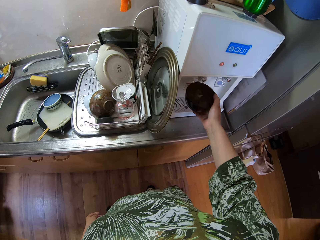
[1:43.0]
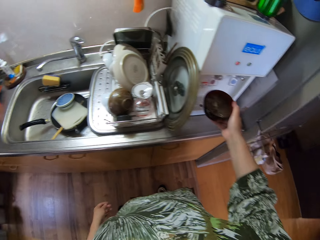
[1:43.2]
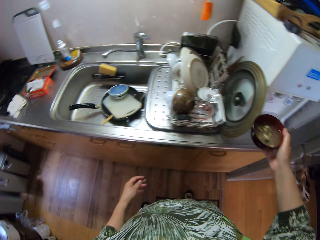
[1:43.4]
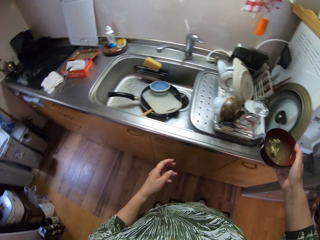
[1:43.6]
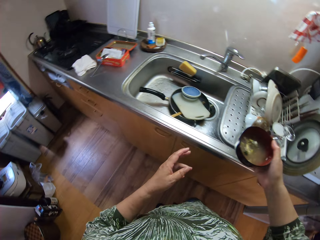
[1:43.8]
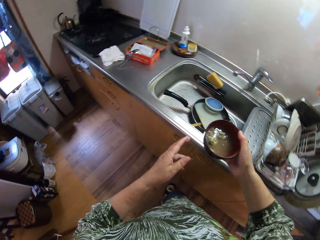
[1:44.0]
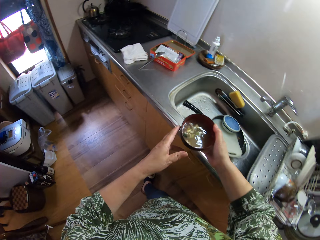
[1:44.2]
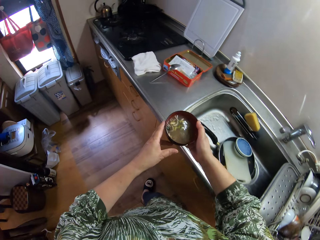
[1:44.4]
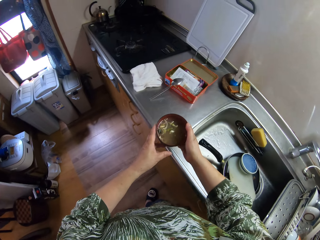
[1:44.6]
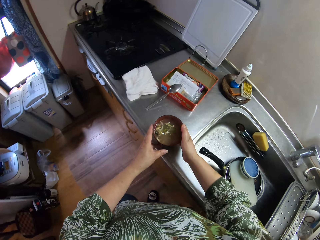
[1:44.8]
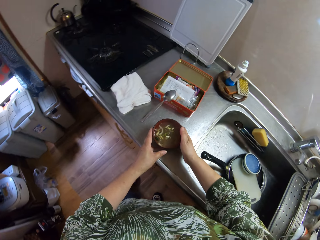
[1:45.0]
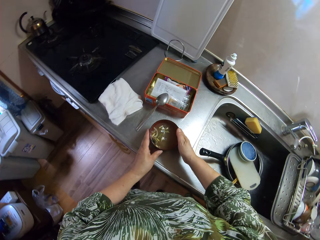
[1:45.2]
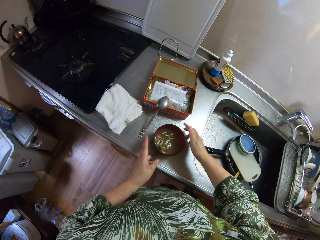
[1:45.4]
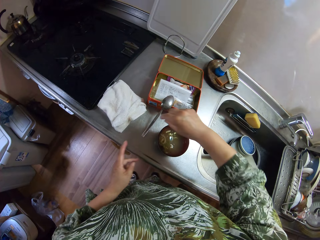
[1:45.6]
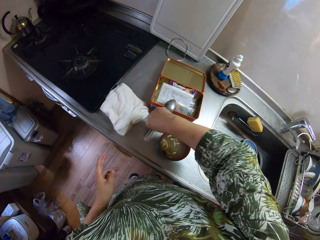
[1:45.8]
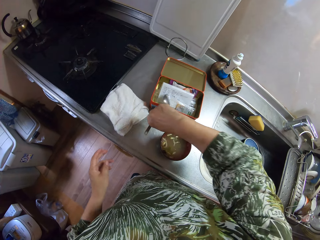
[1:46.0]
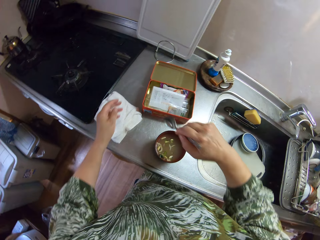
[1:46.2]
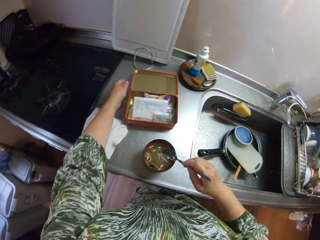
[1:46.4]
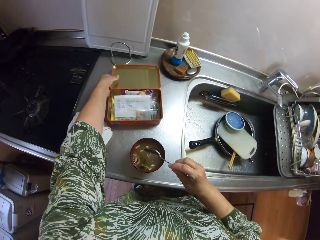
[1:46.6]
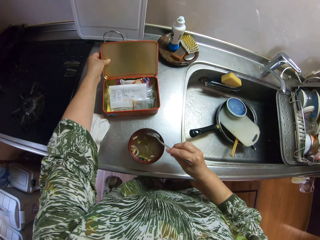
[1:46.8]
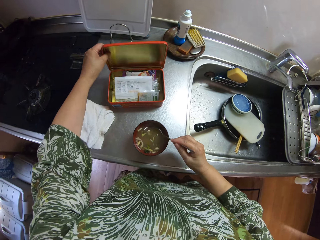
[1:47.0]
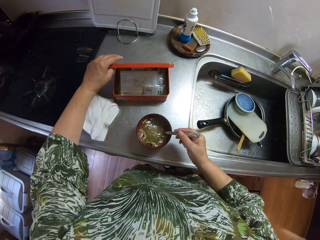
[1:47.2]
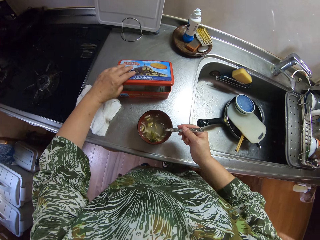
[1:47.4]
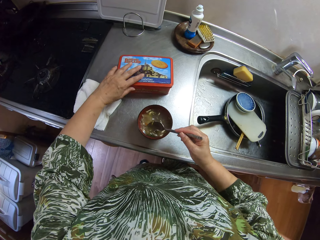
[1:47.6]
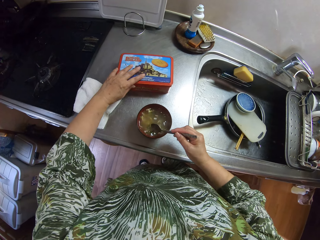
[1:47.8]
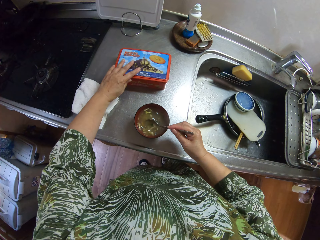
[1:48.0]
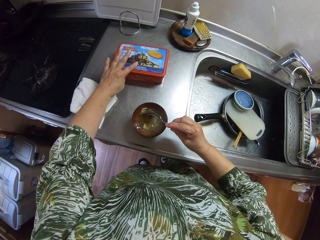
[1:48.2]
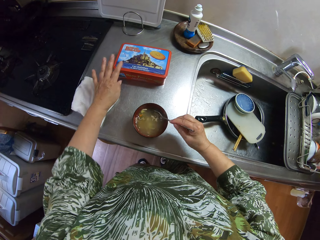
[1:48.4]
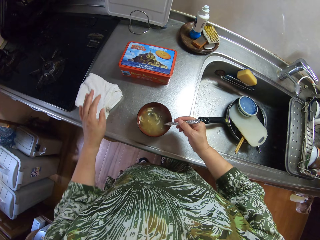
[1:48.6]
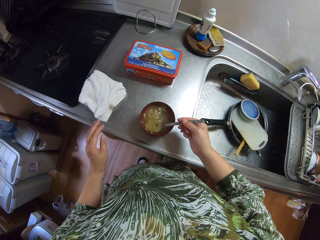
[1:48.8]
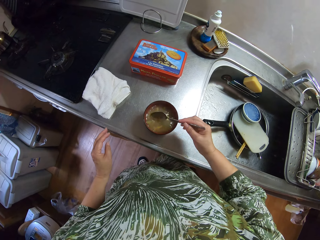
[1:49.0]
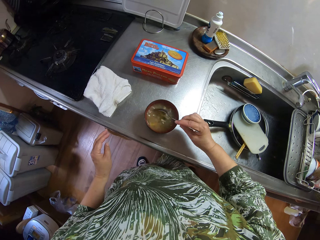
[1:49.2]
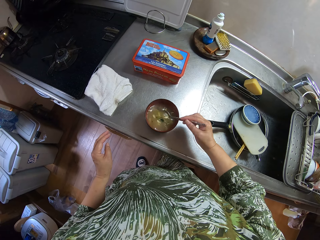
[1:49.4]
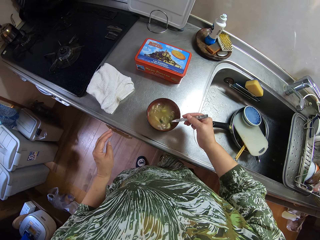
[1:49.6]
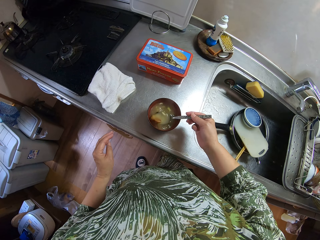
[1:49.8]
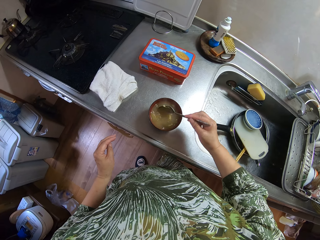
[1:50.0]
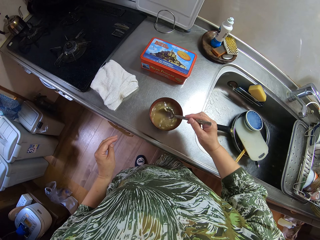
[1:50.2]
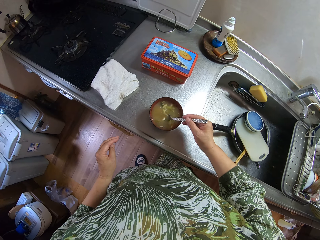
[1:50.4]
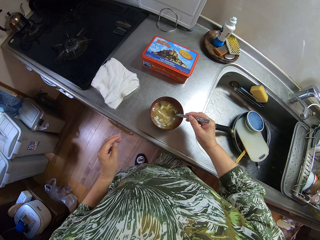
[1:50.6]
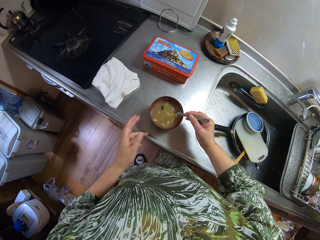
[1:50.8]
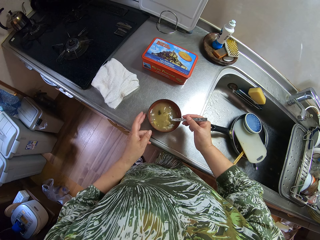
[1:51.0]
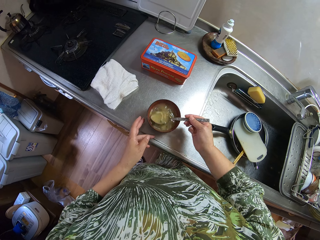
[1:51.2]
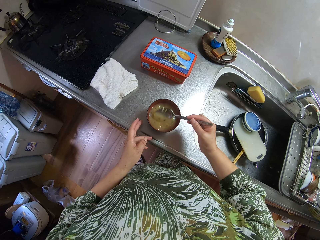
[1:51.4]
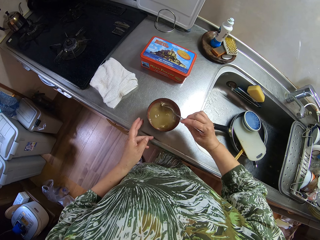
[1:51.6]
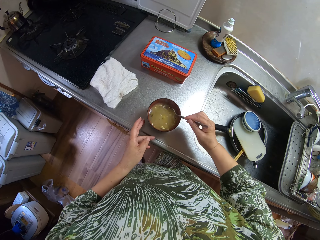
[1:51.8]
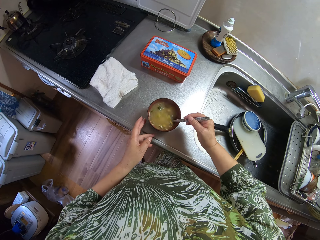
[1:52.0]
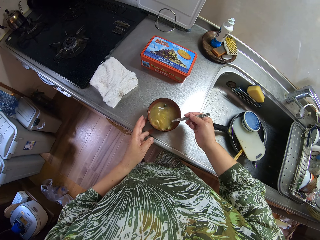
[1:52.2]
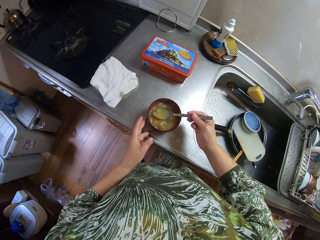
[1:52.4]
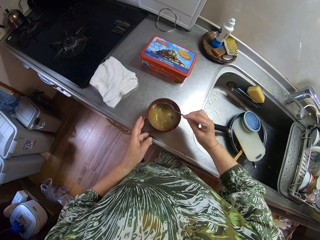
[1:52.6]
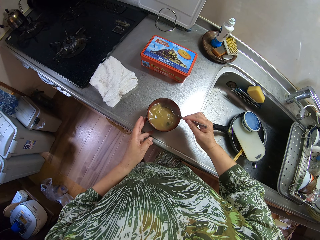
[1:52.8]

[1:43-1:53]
The camera wearer walks around. She drops the plate on the sink with her two hands. She puts the spoon in the bowl. She picks up the spoon from the sink with her right hand. She closes the box on the sink with her left hand. She stirs the mixture in the plate with the spoon in her right hand.

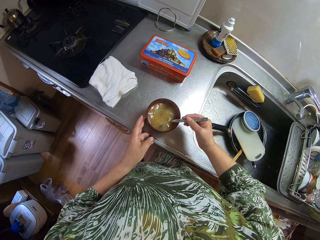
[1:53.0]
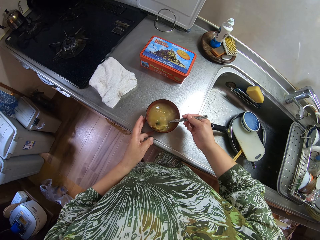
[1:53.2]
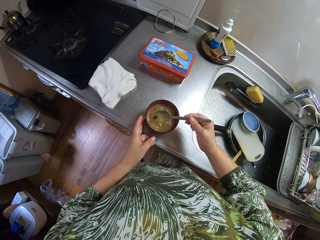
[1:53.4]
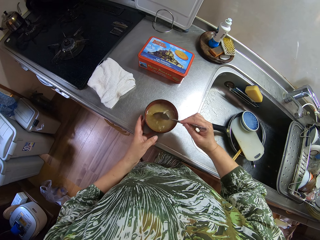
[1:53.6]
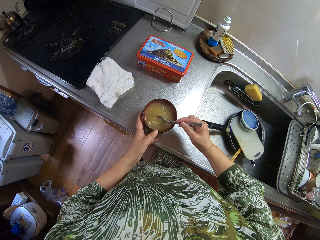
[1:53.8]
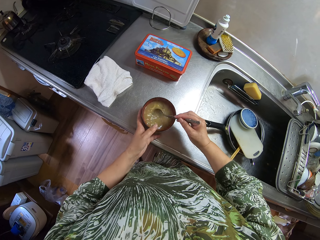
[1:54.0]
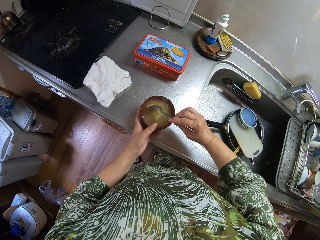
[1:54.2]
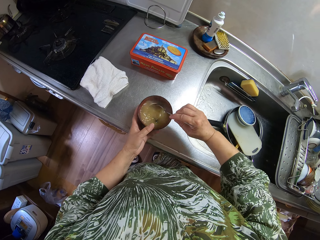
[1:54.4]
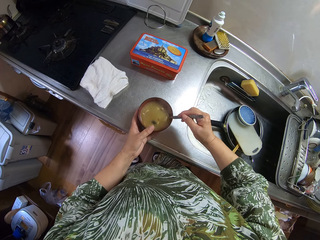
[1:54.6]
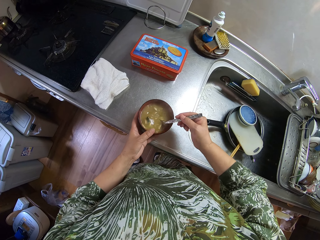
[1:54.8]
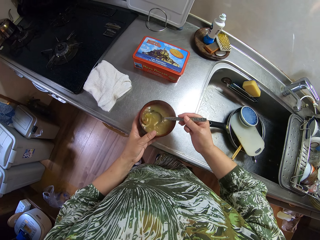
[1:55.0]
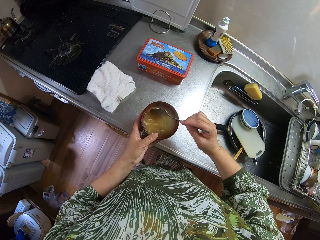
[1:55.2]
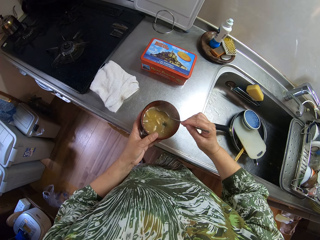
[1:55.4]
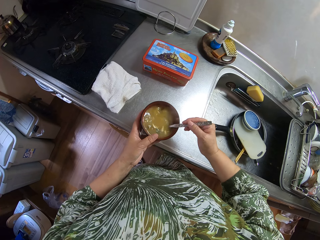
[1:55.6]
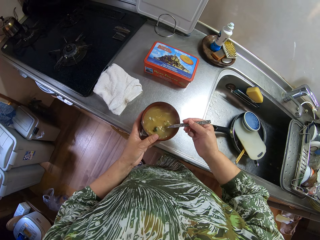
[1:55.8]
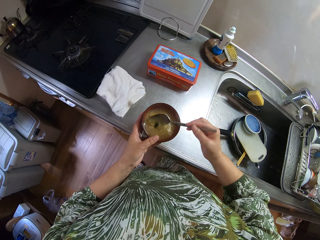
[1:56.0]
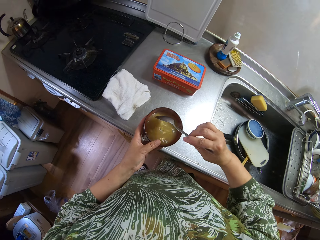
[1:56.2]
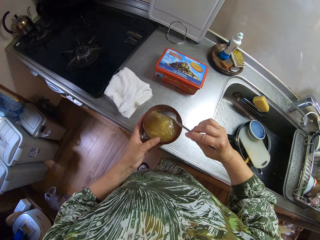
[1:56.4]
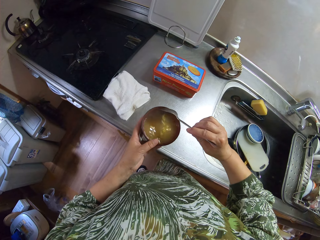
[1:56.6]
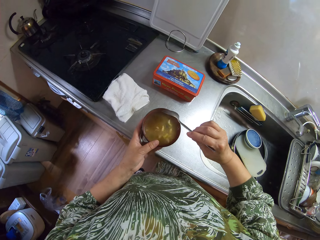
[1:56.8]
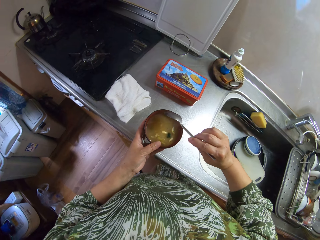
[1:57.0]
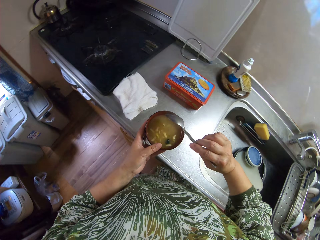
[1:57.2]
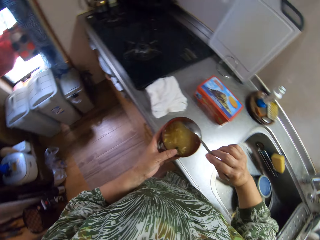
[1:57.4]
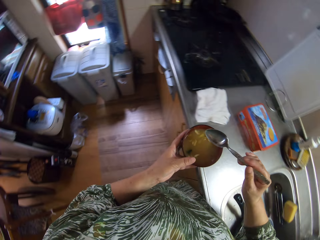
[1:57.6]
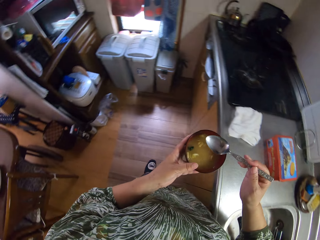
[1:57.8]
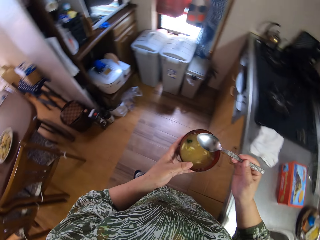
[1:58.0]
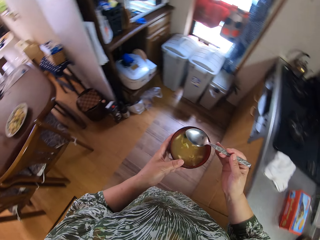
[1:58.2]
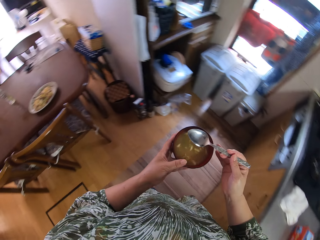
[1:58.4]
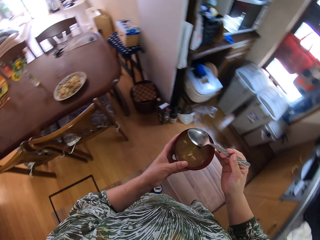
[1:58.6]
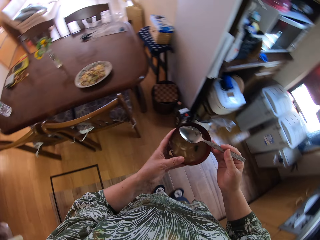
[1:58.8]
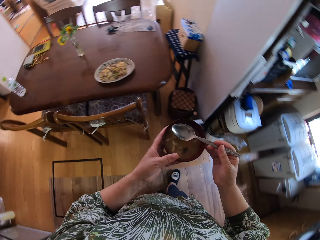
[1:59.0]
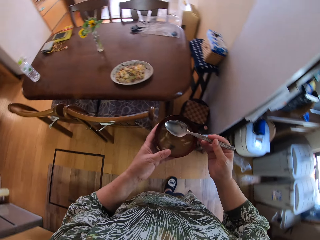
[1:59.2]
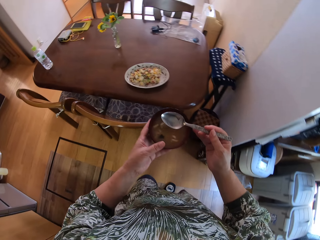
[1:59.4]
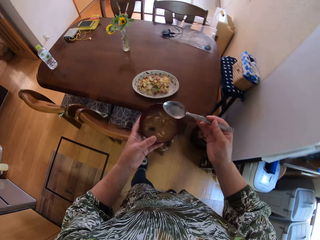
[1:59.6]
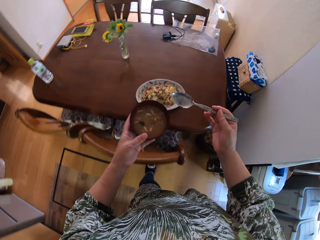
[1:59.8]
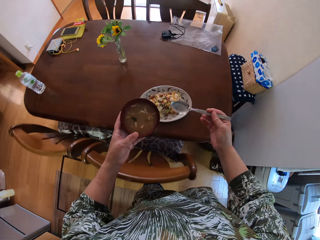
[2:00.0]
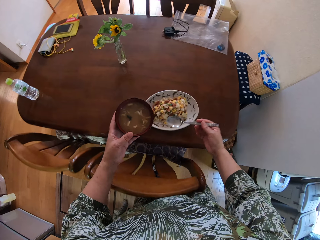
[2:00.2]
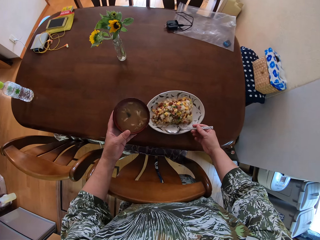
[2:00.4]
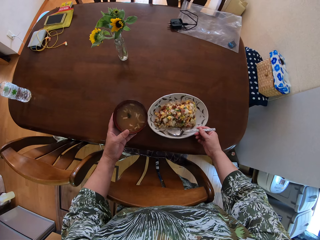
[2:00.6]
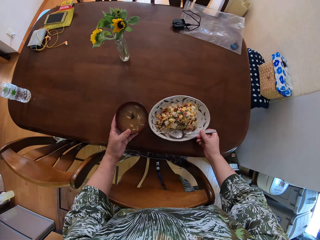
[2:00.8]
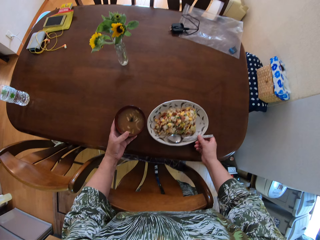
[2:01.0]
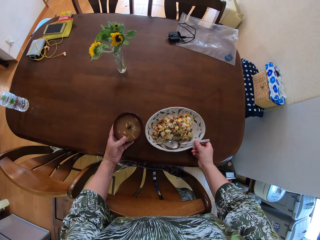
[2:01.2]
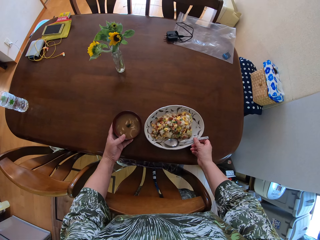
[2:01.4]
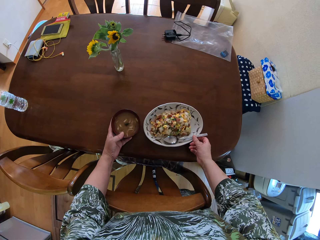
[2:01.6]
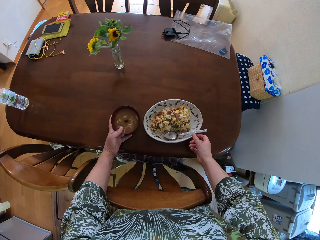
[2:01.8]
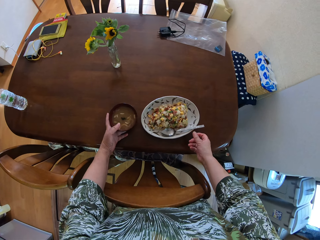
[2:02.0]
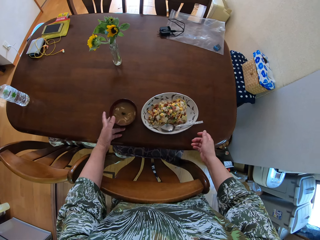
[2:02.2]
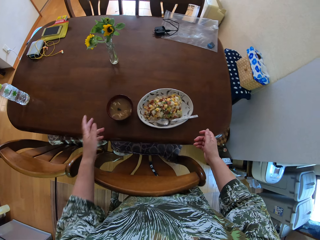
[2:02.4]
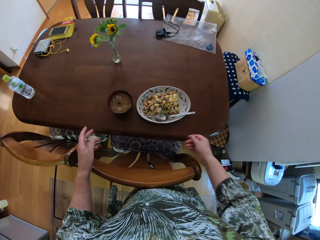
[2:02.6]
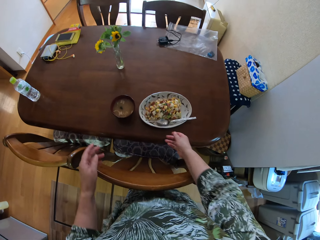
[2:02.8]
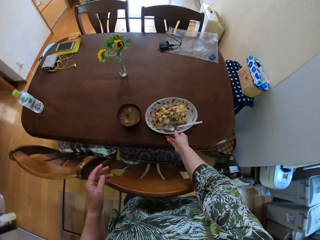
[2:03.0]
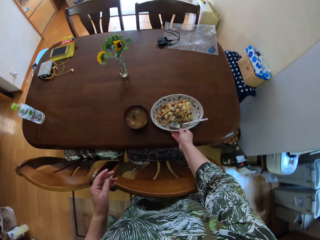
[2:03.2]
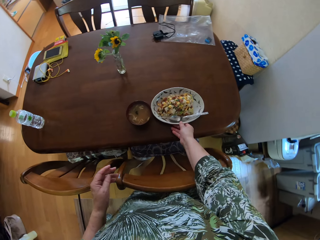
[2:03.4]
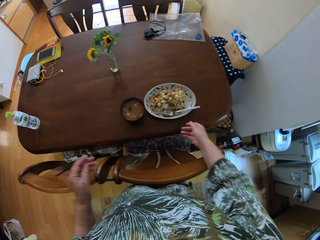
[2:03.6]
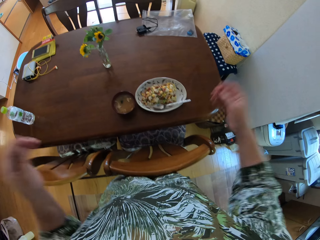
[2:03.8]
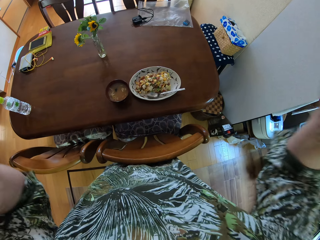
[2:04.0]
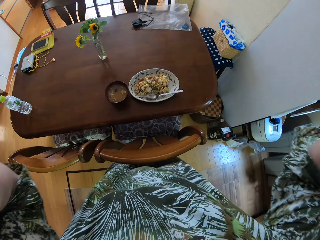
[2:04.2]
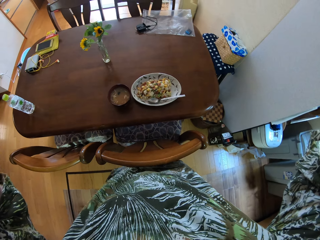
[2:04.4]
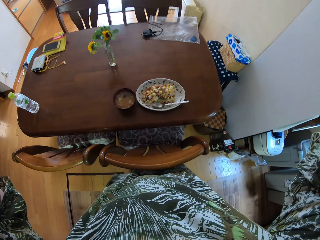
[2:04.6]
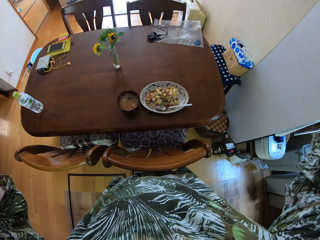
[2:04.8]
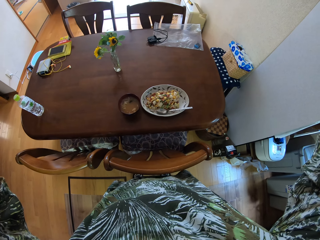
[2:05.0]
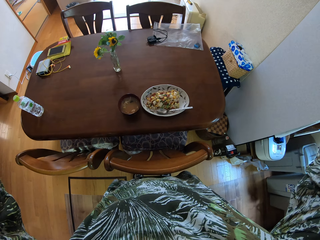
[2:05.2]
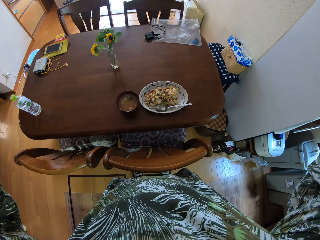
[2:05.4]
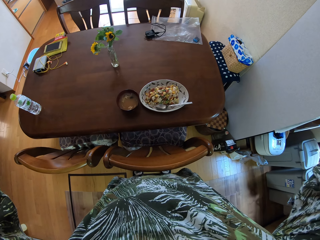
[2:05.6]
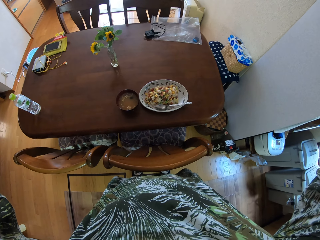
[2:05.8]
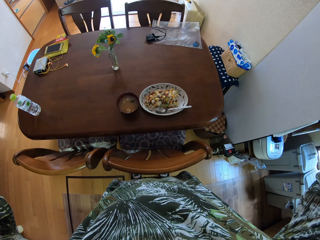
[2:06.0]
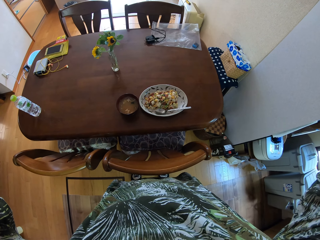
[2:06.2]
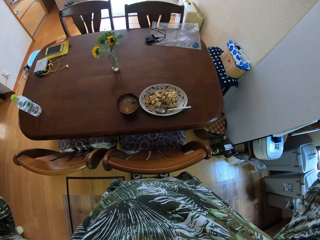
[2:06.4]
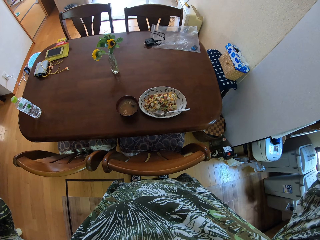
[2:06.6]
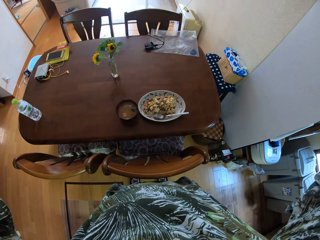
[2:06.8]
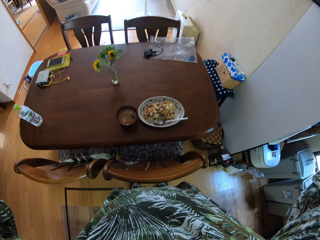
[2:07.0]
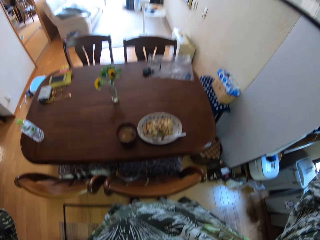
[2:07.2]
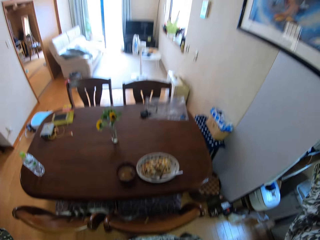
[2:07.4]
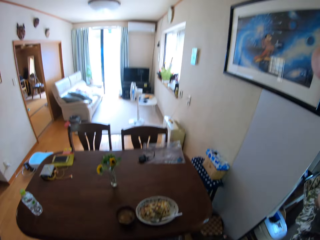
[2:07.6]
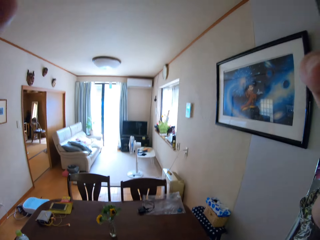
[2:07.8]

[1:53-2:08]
The camera wearer carries the plate from the table with her left hand. She moves around. She drops the spoon into a plate on a dining table with her right hand. She drops the plate in her left hand on the dining table. She adjusts the flat plate on the table with her right hand. She holds something.
